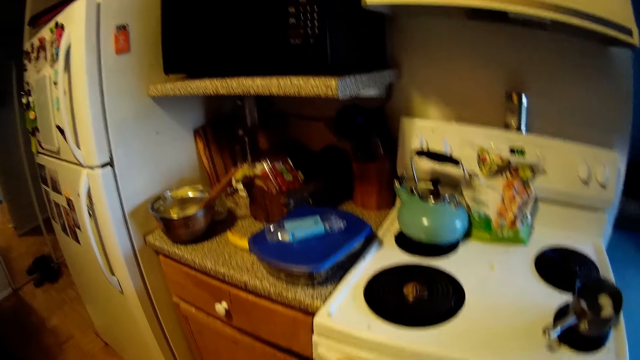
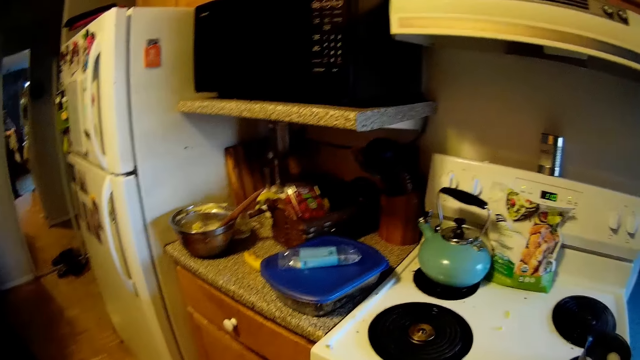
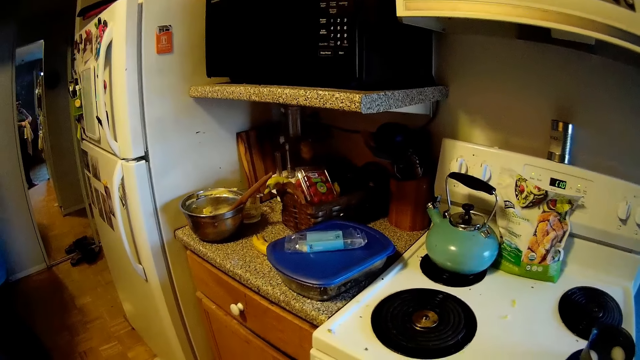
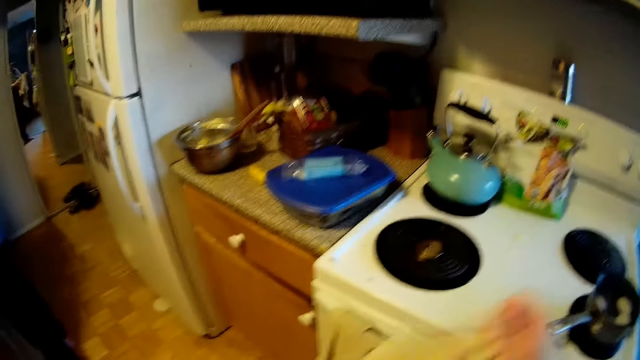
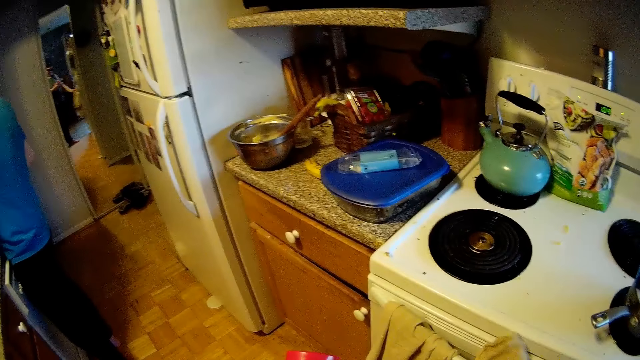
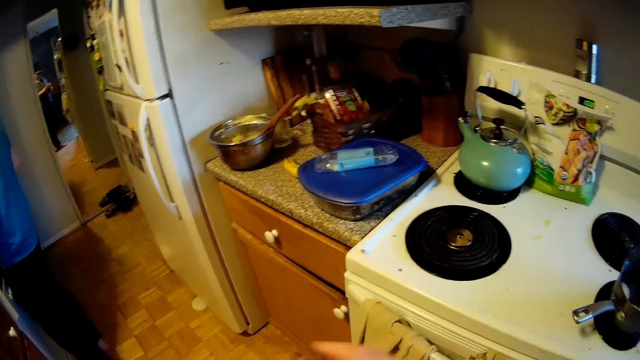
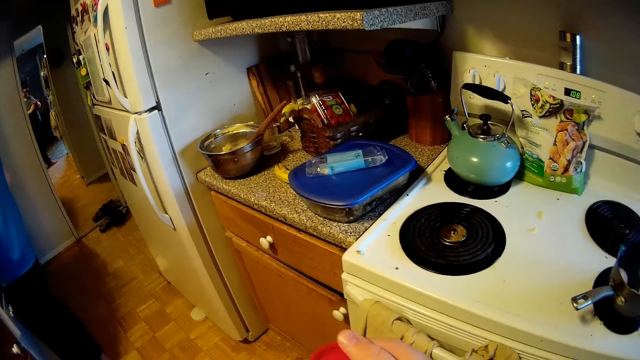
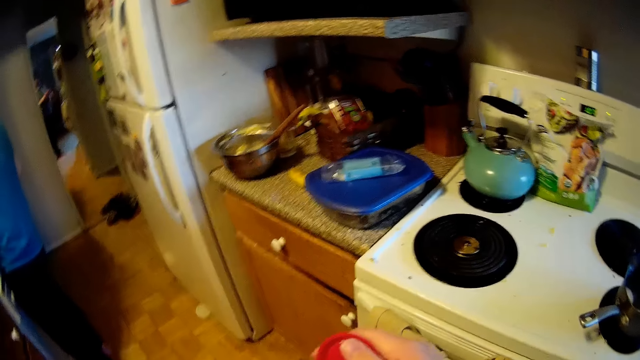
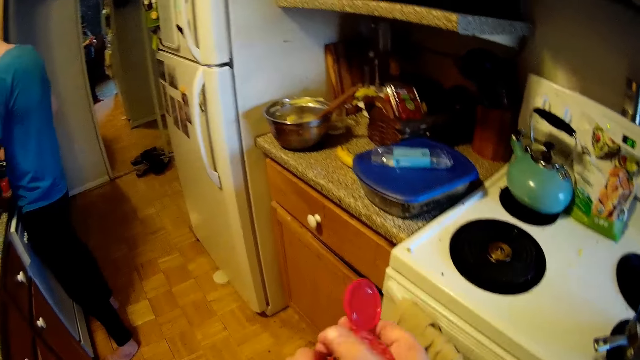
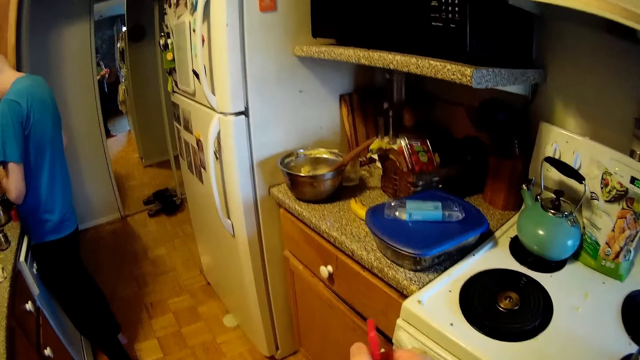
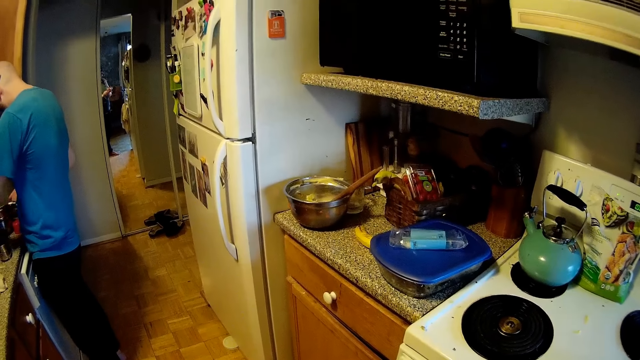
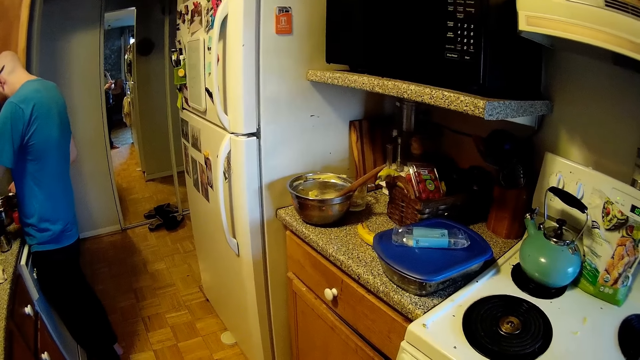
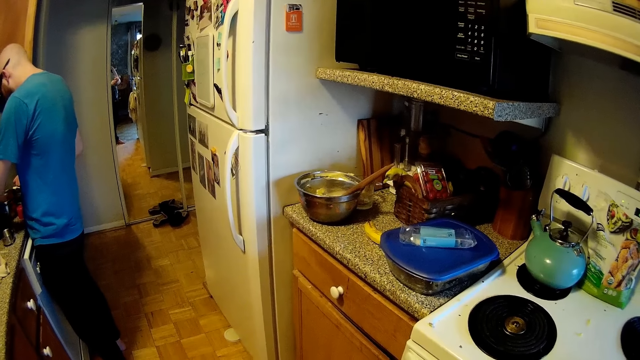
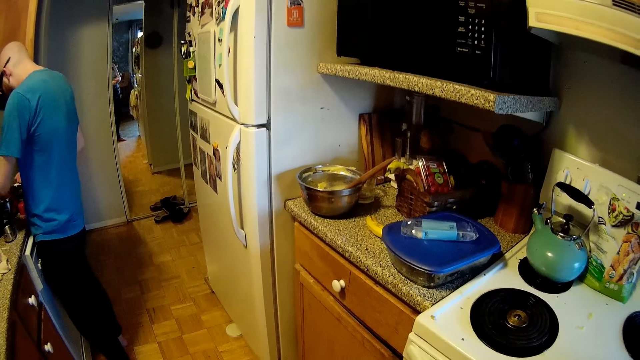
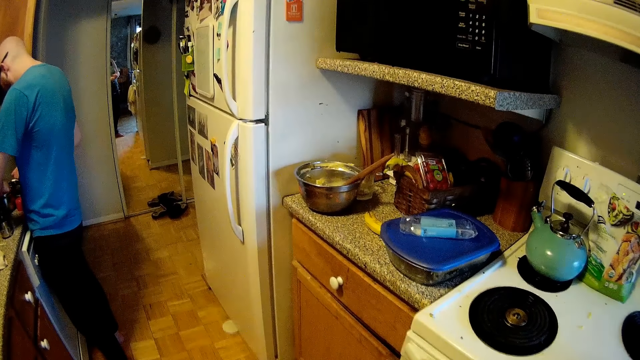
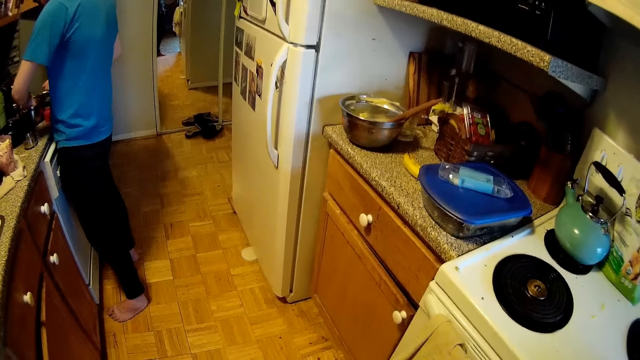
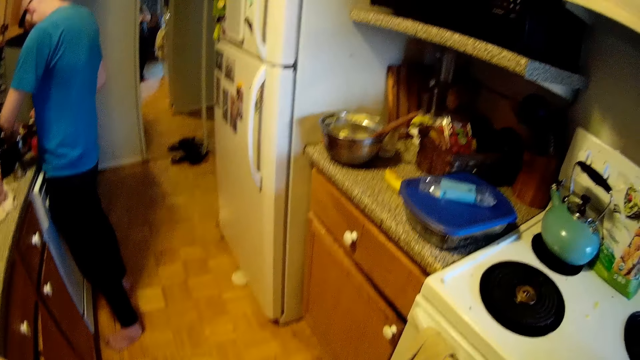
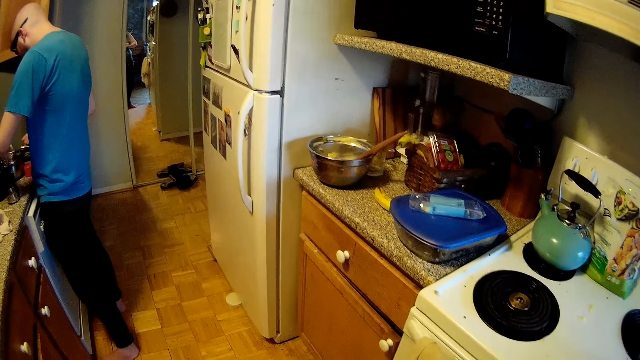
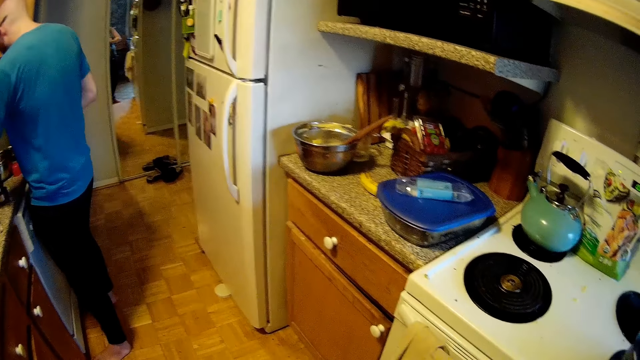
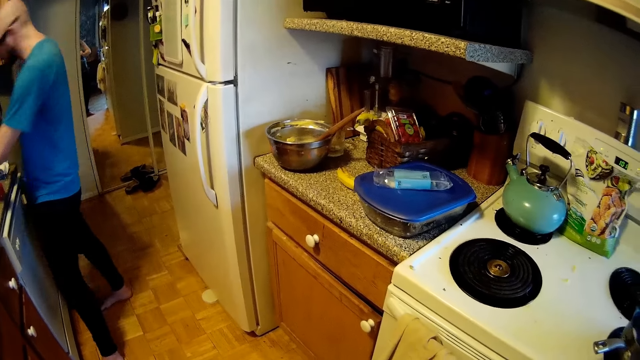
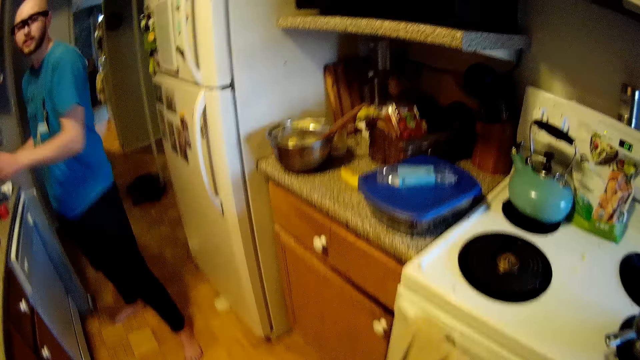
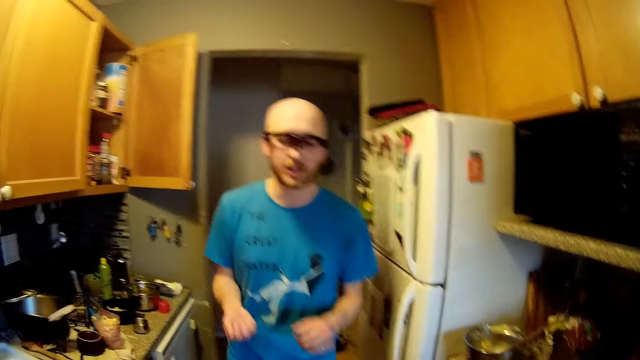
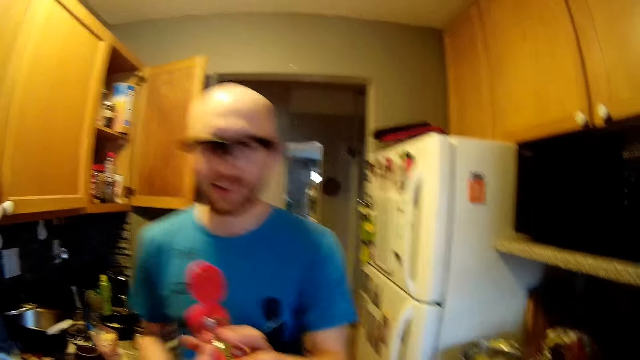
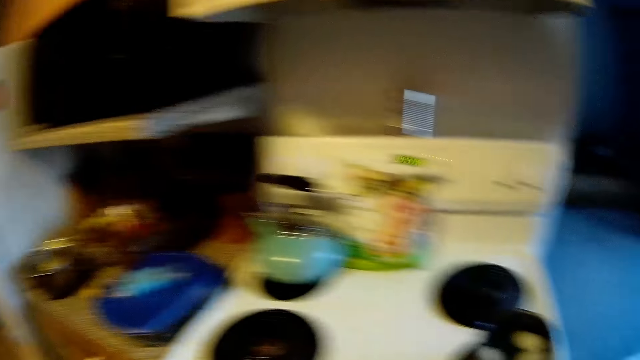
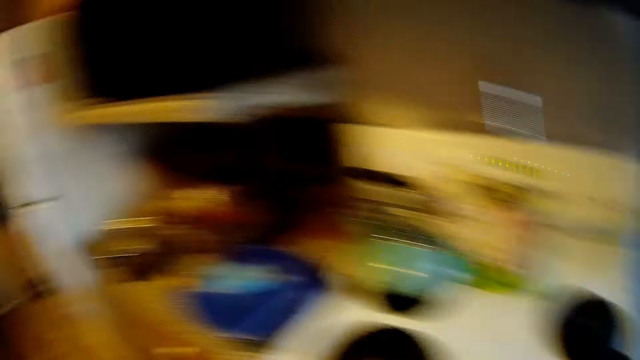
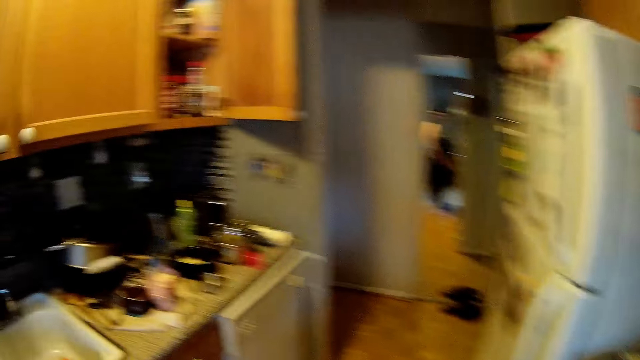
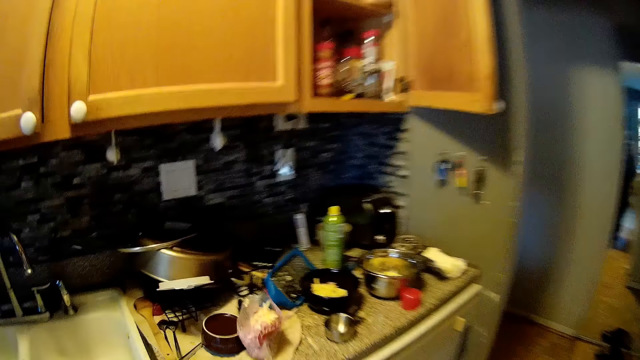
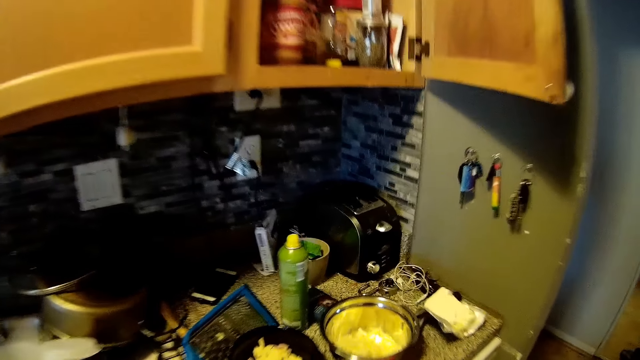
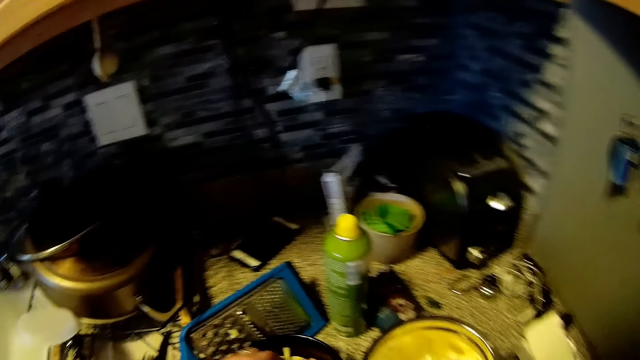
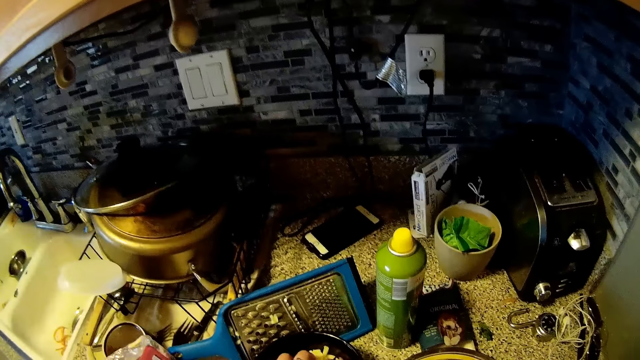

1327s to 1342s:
The camera wearer holds a rag with her right hand. She drops something. She holds a bottle with her left hand. She touches the bottle with both hands. She polishes a spoon. A man puts hands on a tin. The man moves. The camera wearer raises the bottle with her right hand. The man raises a red spoon. The camera wearer looks around. She walks.

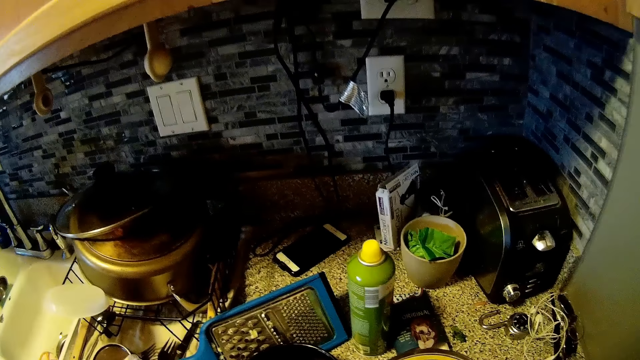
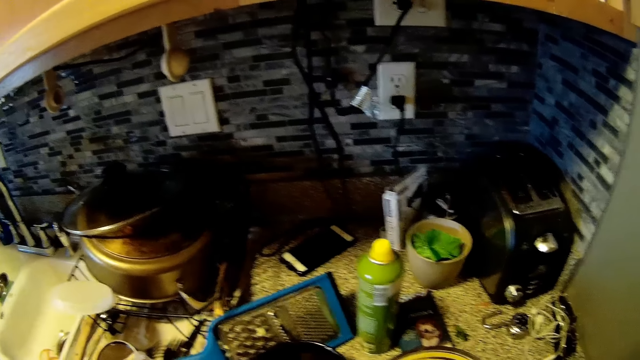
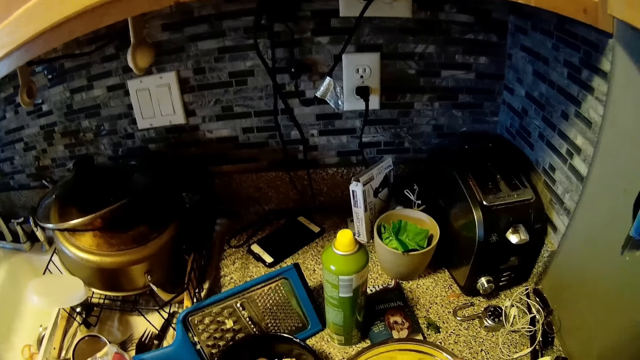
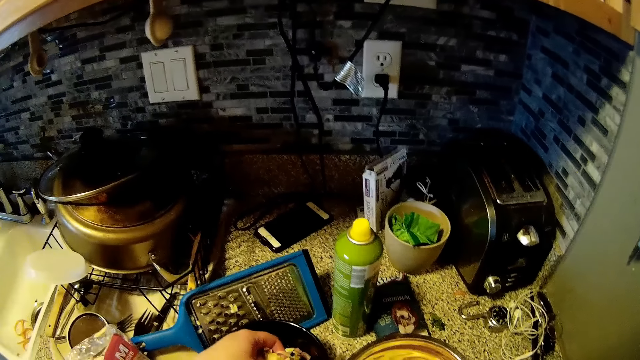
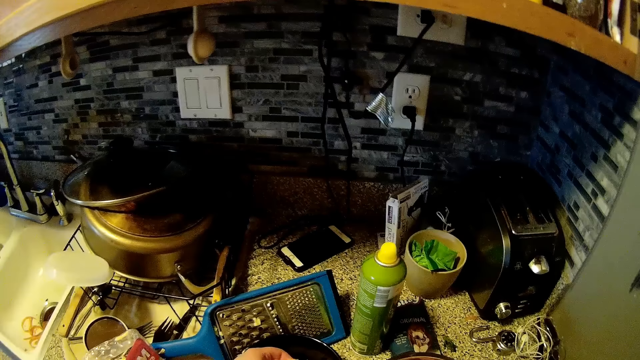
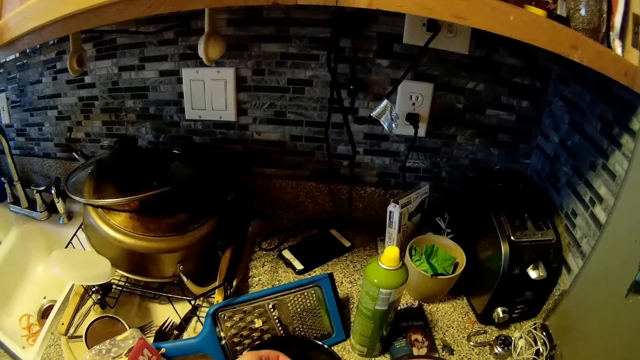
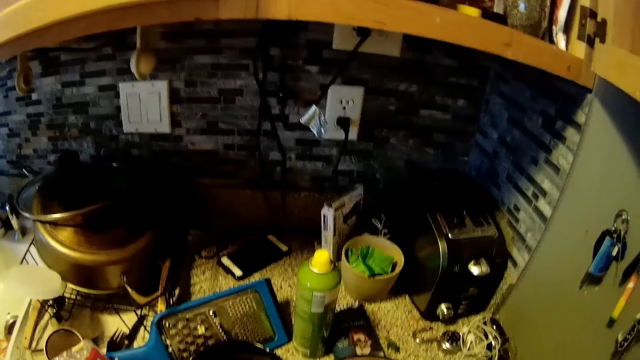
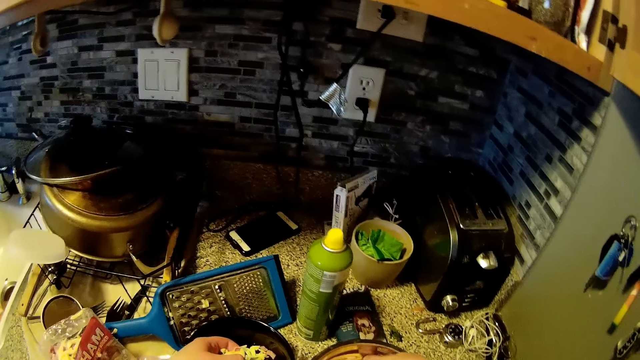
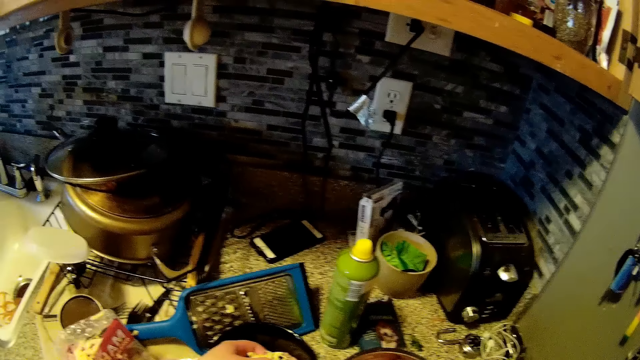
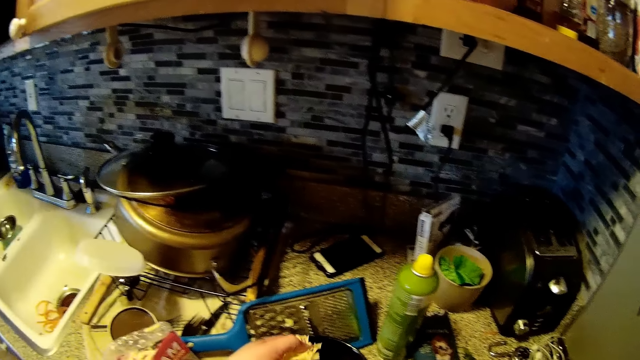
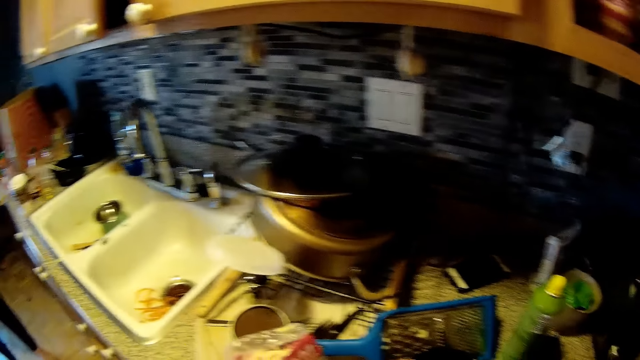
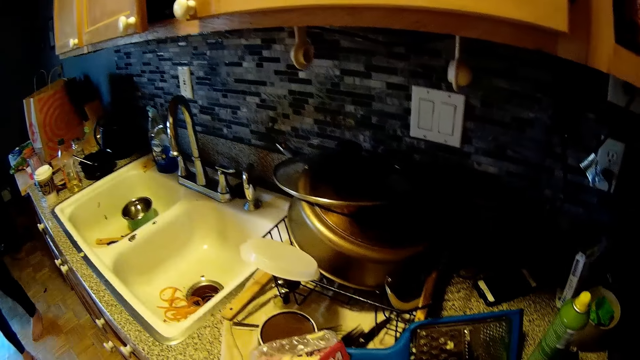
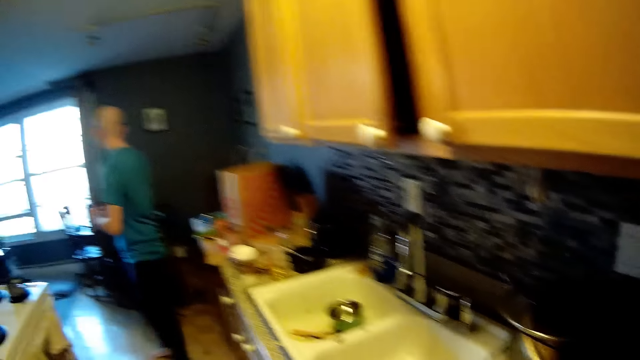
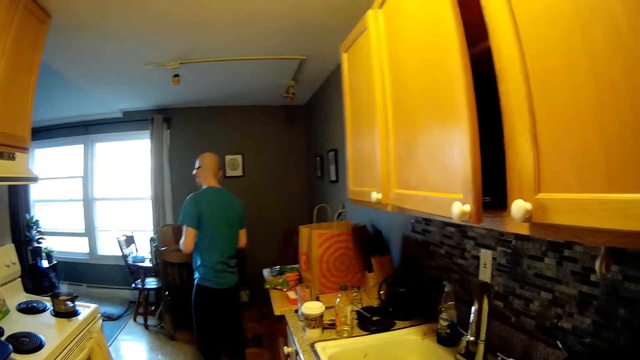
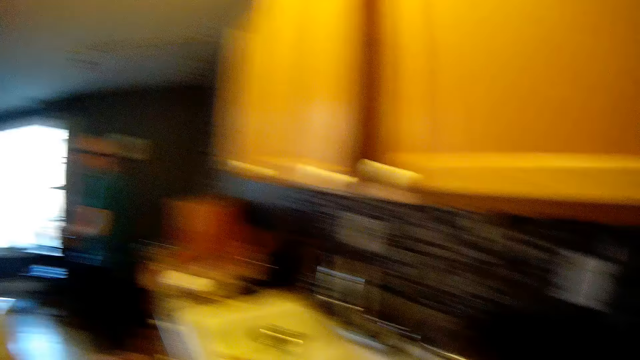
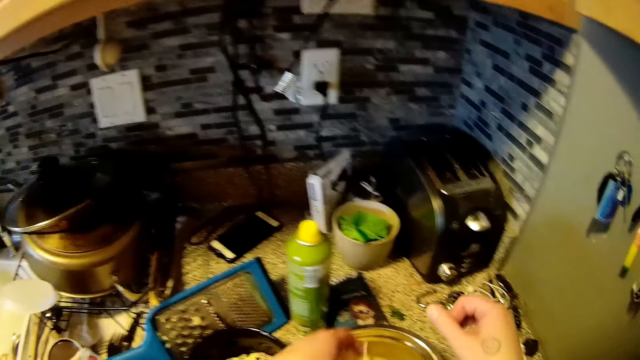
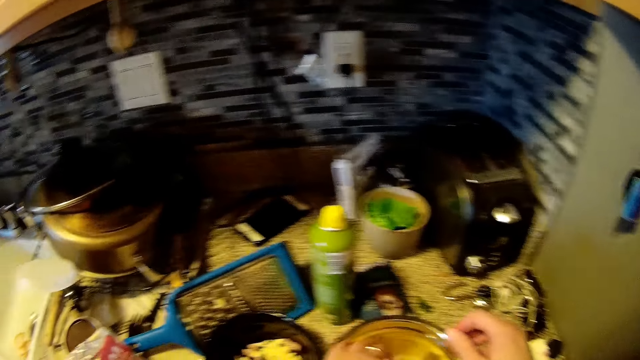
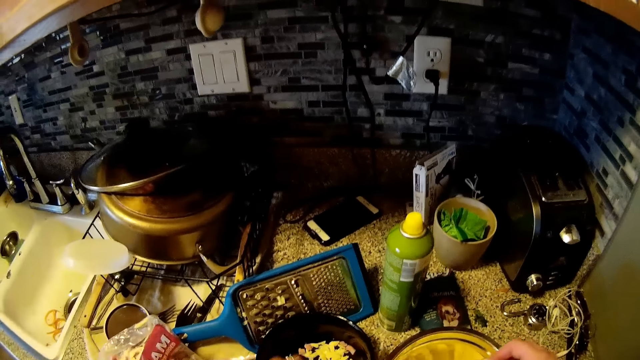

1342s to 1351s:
The camera wearer touches the cheese in the bowl with her left hand. She looks aside. She folds her fingers.
